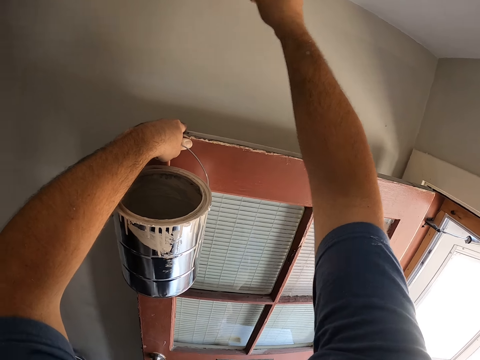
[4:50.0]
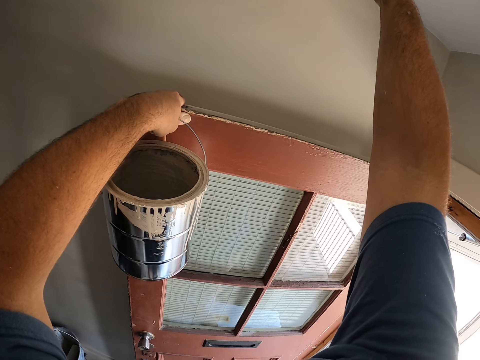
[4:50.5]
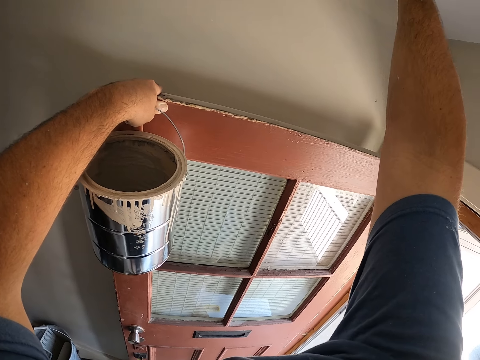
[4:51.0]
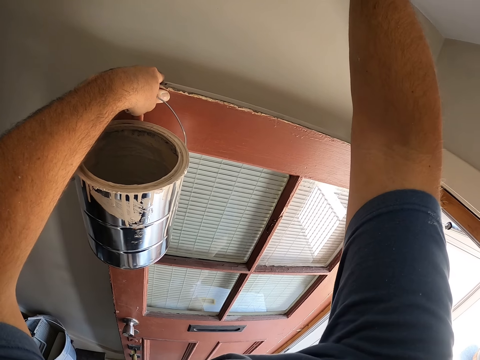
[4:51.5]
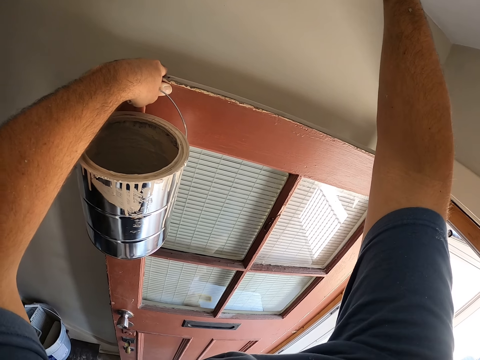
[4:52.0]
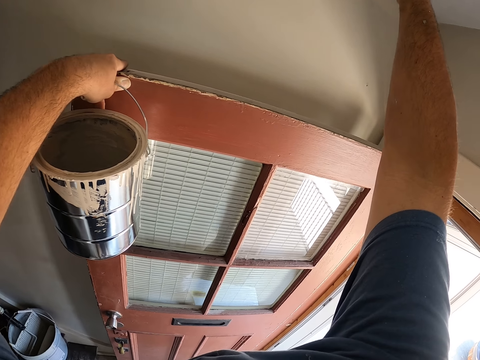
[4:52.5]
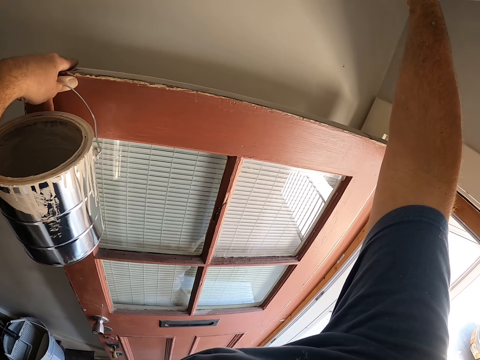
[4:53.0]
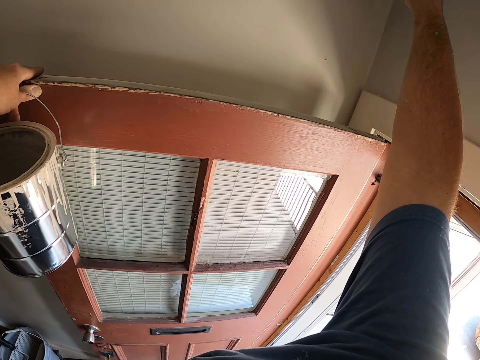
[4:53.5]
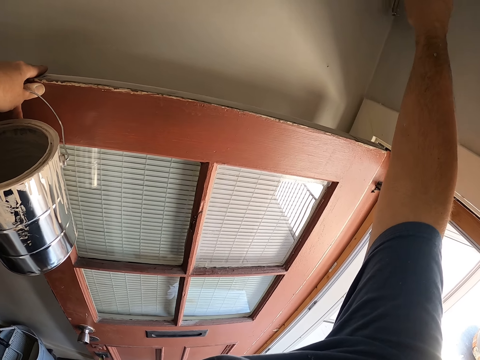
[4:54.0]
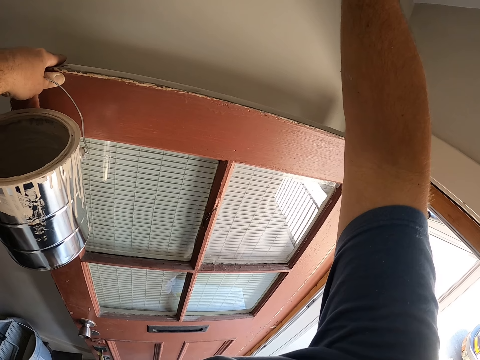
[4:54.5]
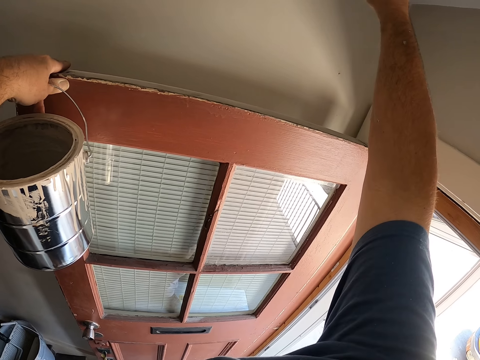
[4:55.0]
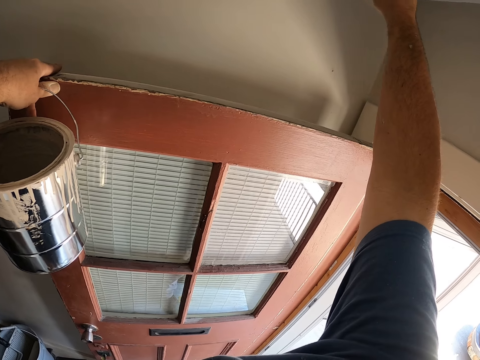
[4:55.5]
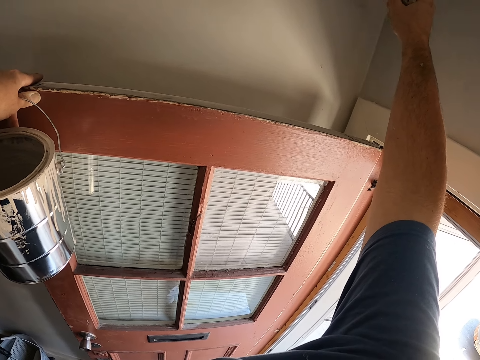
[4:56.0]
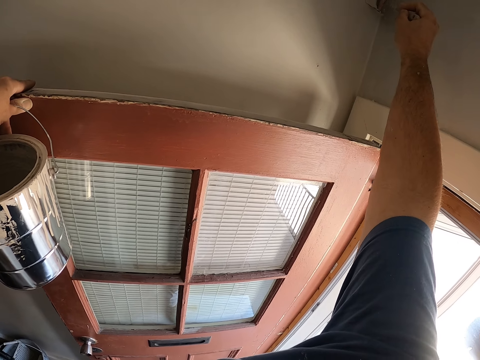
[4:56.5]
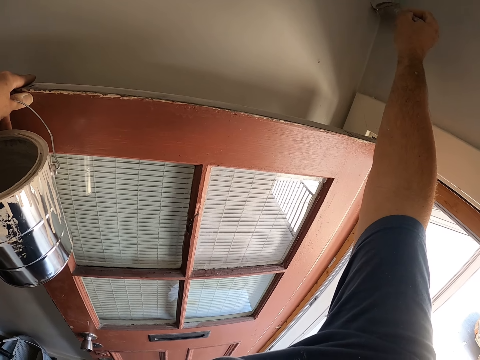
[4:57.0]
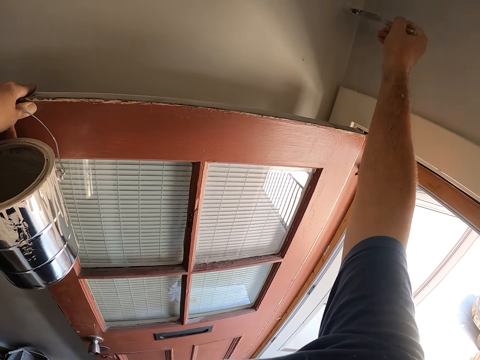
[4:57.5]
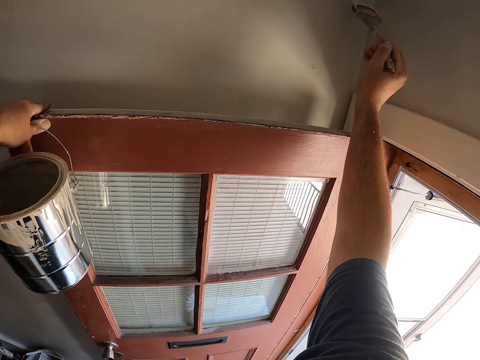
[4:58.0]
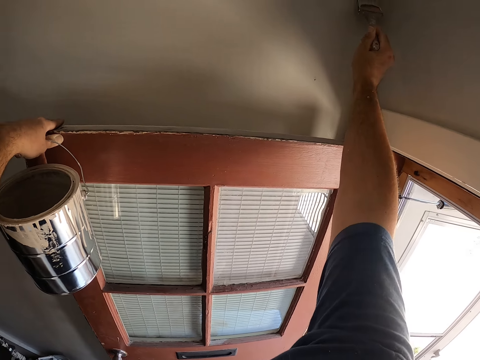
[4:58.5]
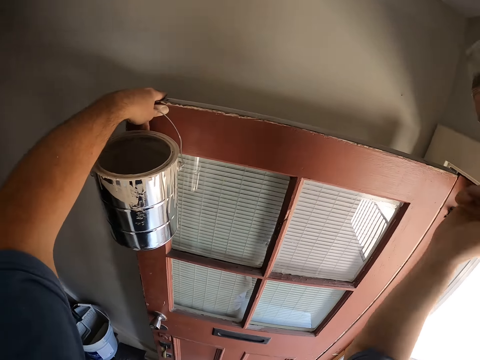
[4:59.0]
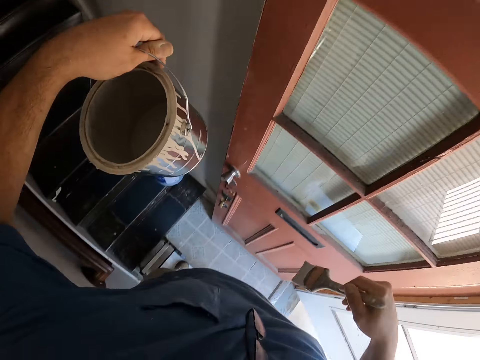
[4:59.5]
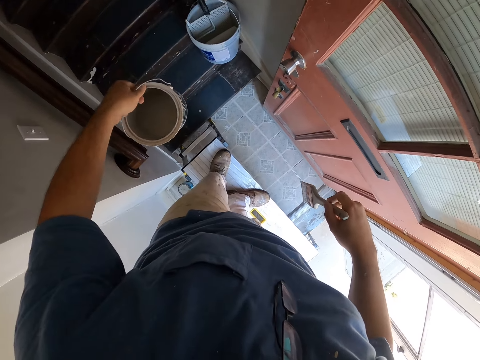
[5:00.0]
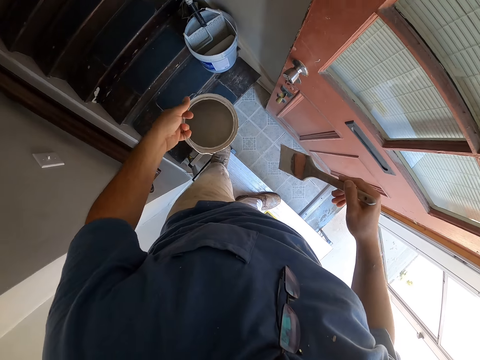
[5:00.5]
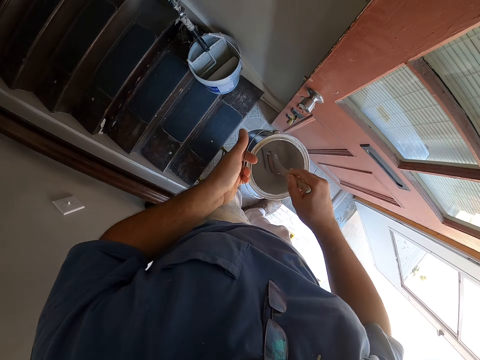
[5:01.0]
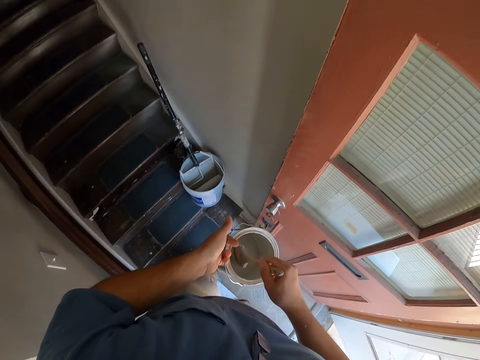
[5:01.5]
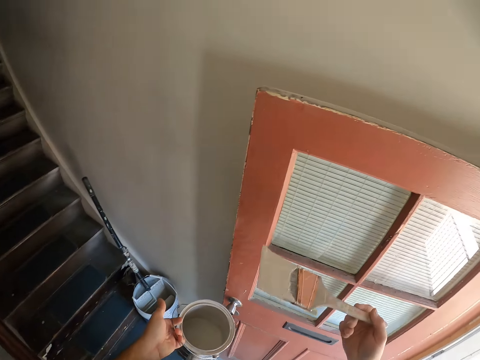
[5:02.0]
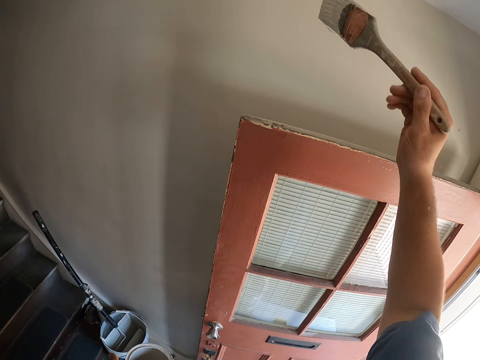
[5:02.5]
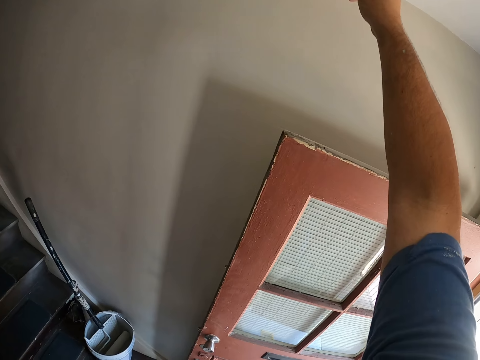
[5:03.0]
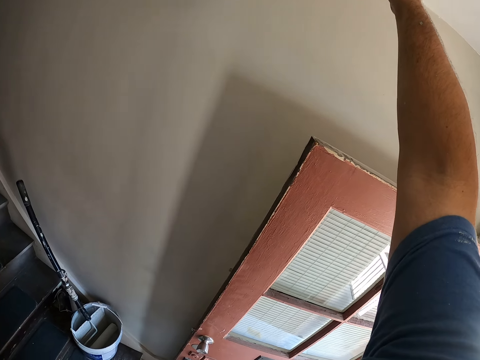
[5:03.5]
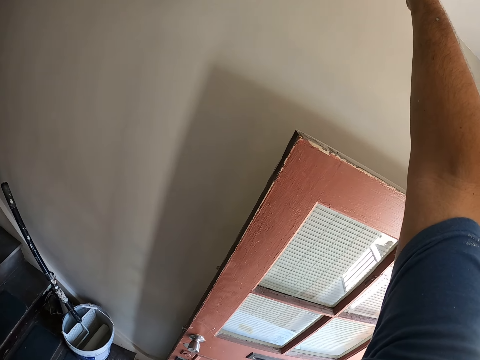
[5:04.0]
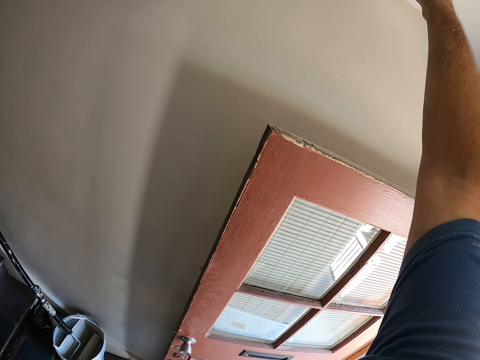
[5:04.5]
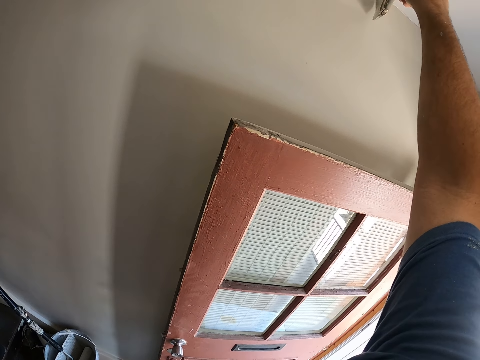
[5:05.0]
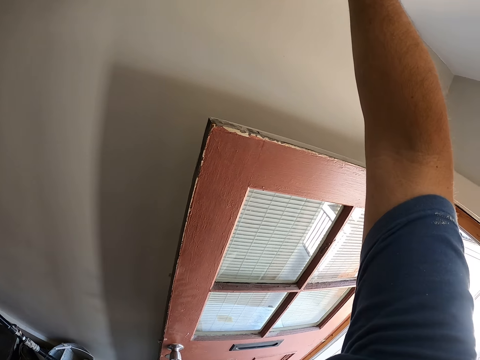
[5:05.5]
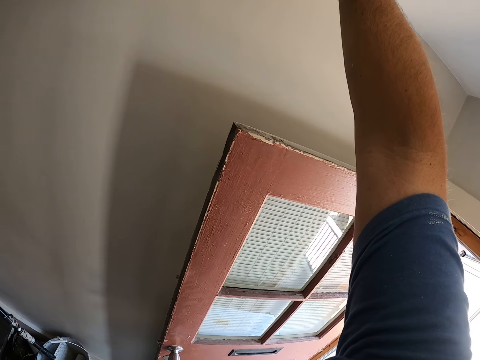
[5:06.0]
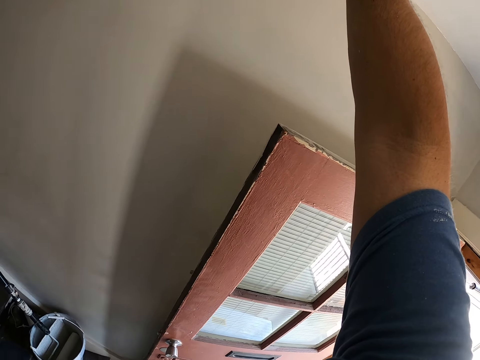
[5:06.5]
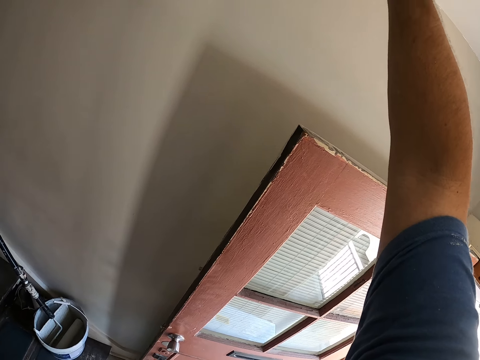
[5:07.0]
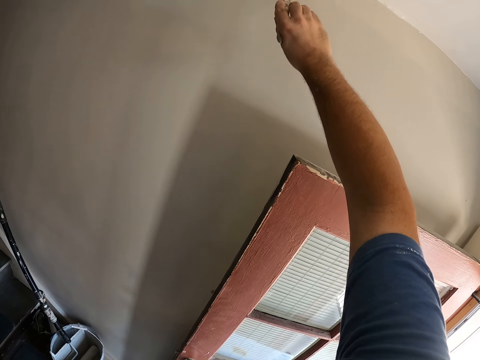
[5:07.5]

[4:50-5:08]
The camera wearer takes some paint from the paint can with the paint brush. They paint the wall with the paint brush.

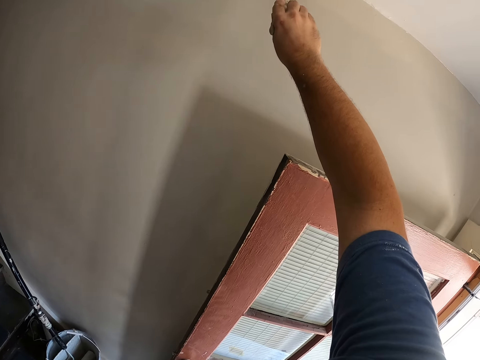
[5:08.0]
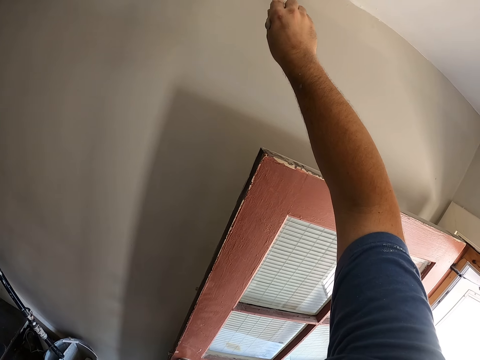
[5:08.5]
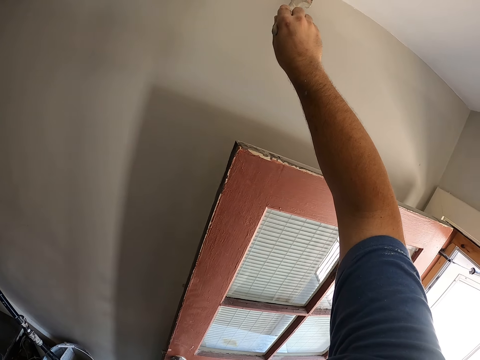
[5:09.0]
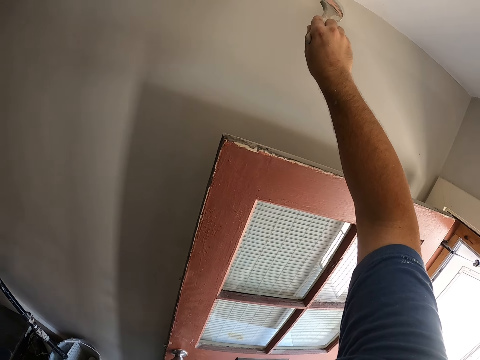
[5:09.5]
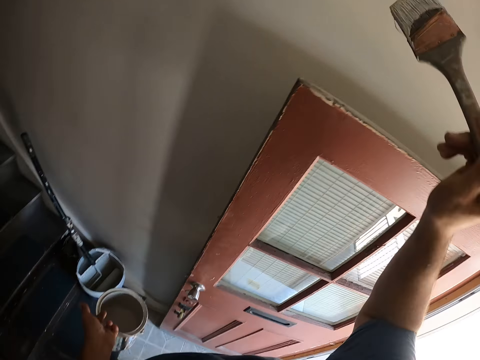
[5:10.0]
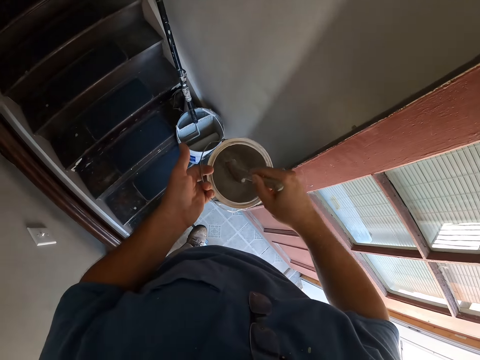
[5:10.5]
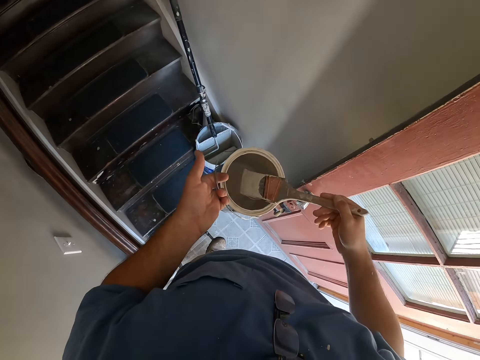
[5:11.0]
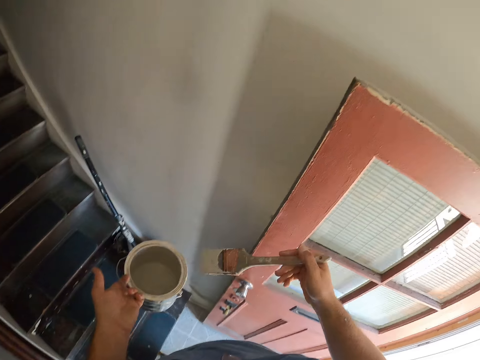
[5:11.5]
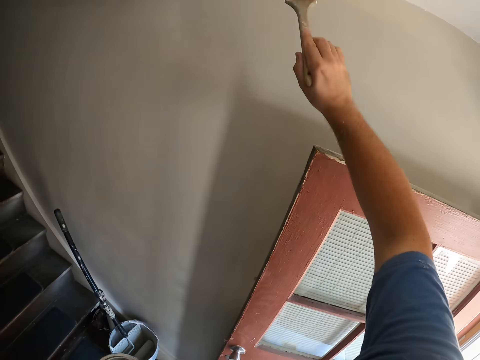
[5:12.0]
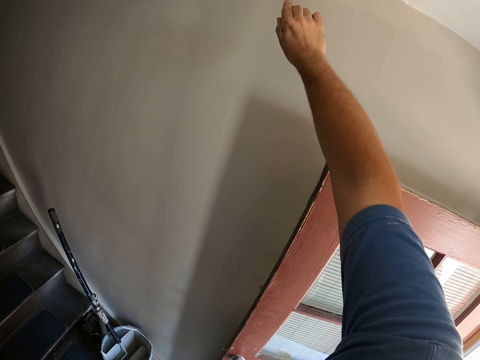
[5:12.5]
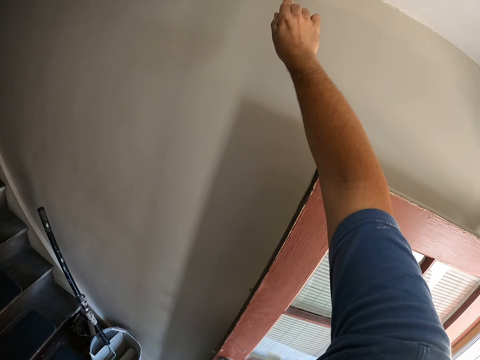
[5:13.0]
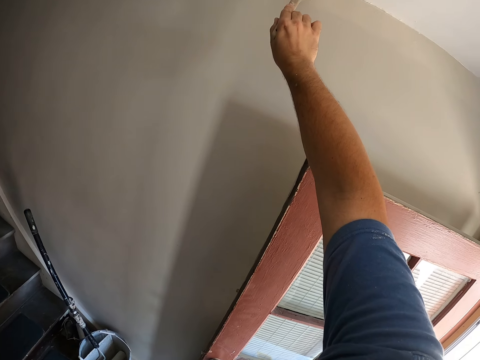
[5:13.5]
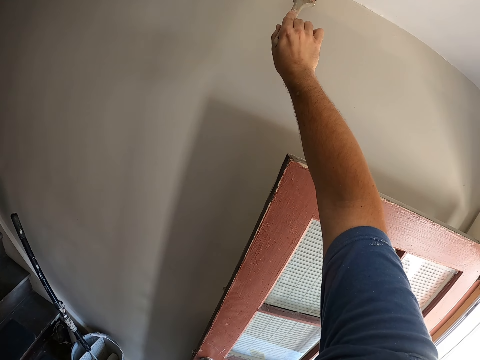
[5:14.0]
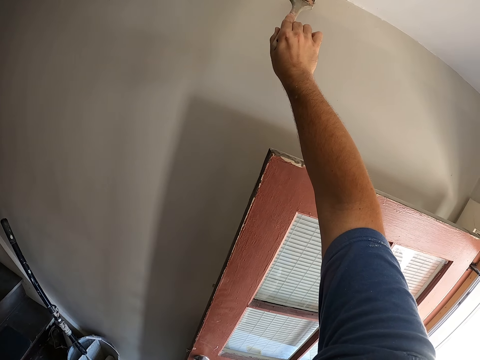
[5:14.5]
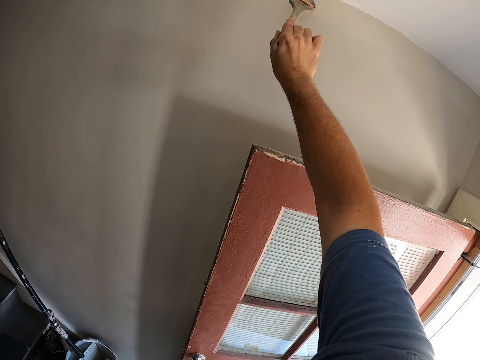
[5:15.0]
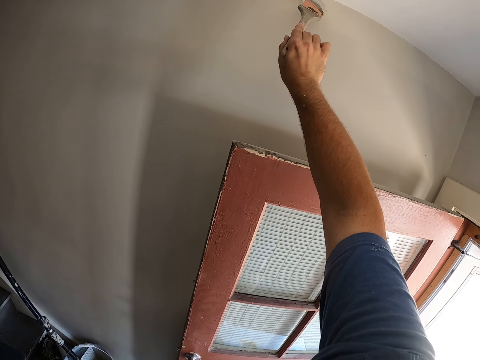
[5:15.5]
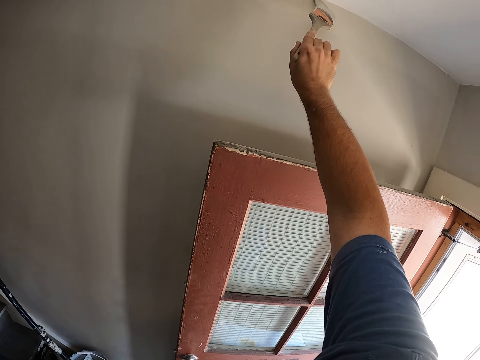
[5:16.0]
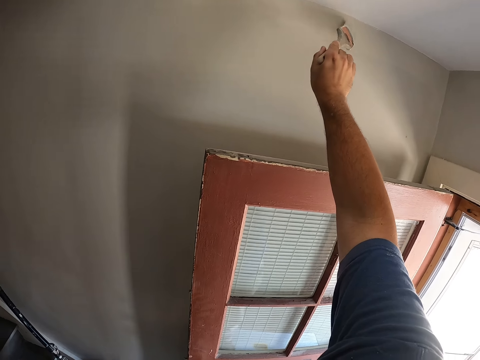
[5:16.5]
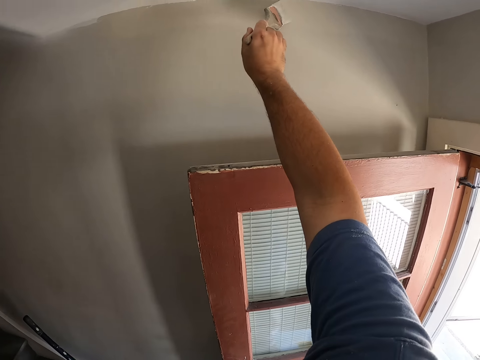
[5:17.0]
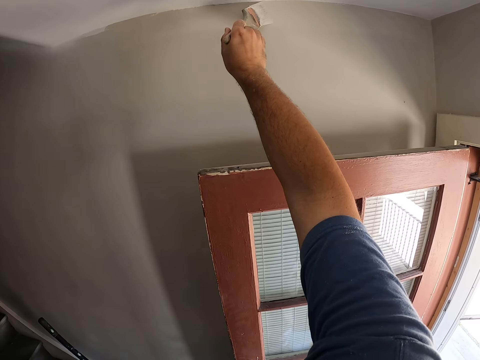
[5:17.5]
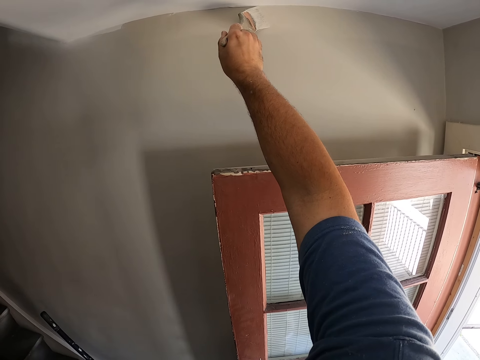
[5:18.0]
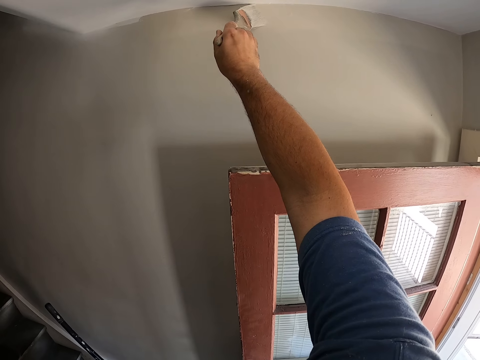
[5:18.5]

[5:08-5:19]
The camera wearer takes some paint from the paint can with the paint brush. They paint the wall with the paint brush.
